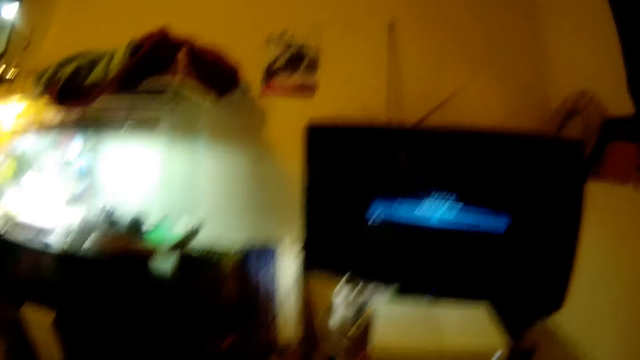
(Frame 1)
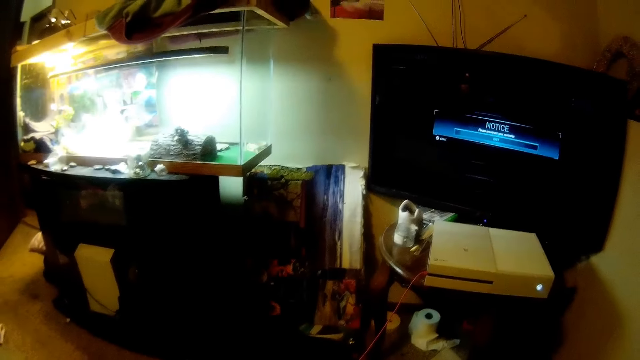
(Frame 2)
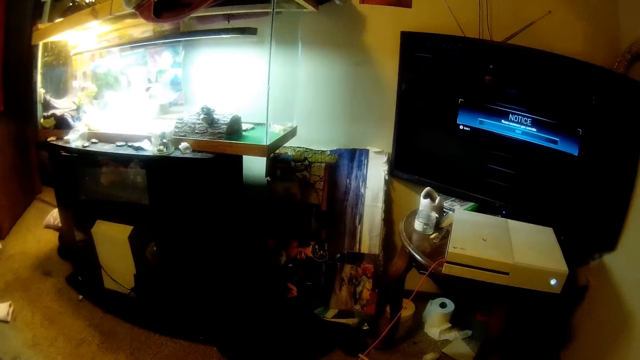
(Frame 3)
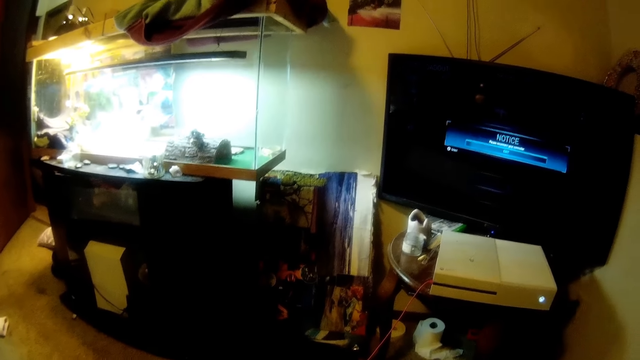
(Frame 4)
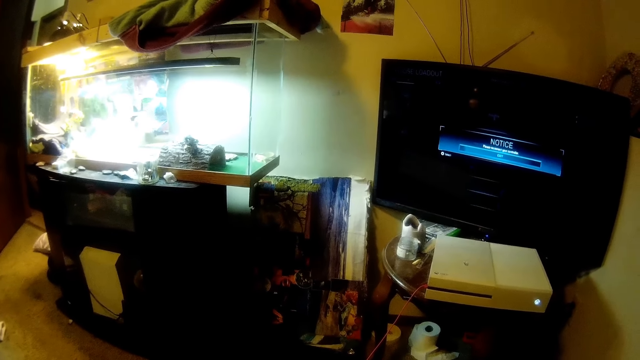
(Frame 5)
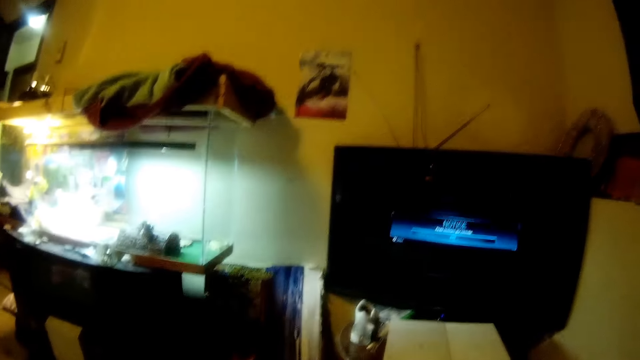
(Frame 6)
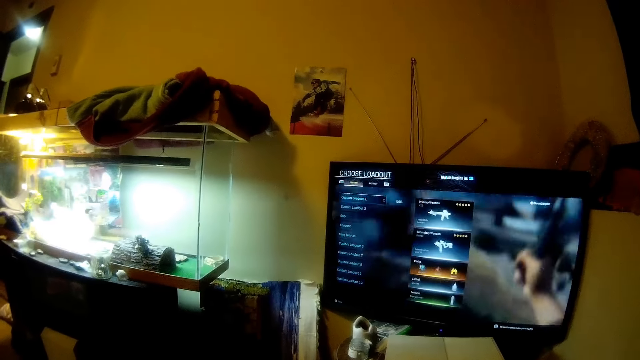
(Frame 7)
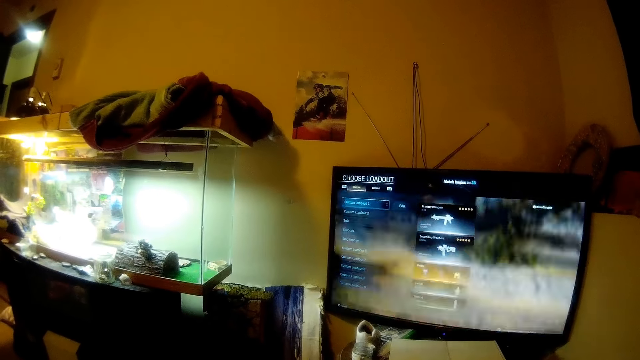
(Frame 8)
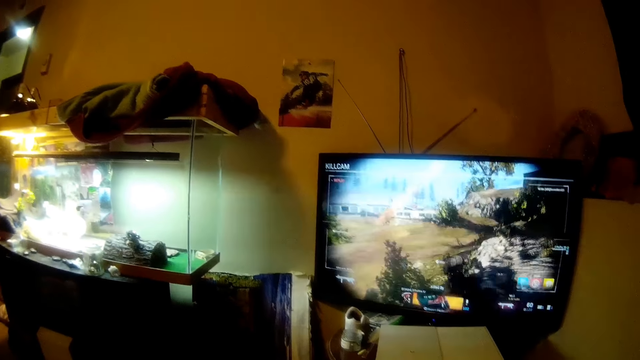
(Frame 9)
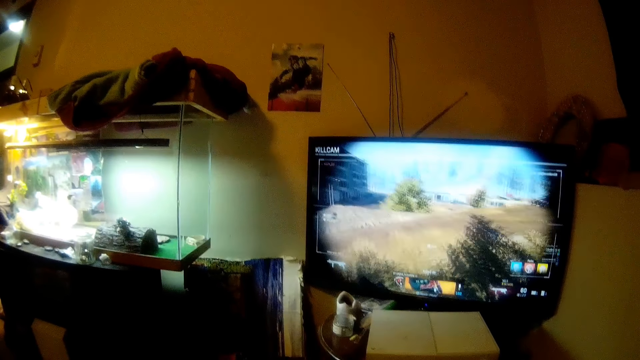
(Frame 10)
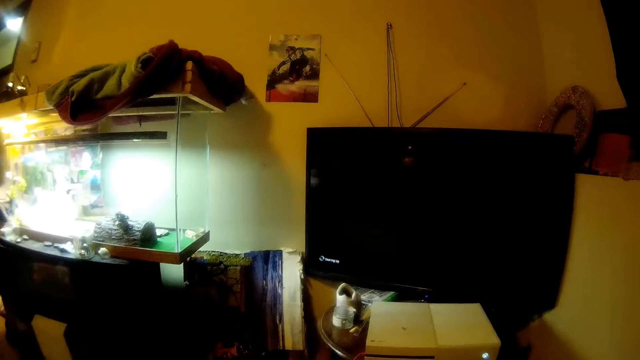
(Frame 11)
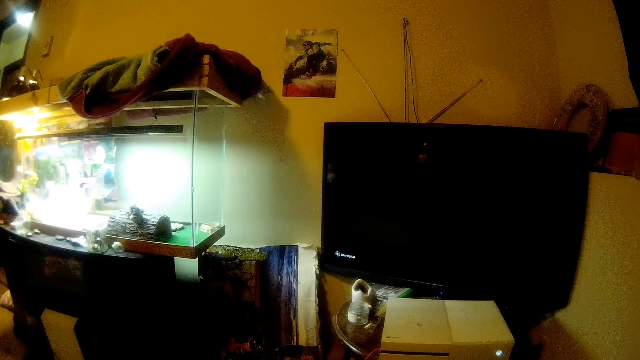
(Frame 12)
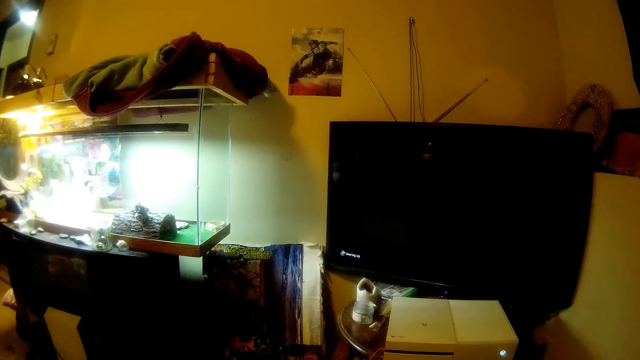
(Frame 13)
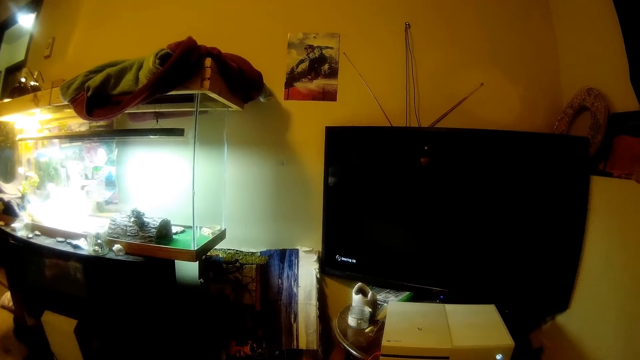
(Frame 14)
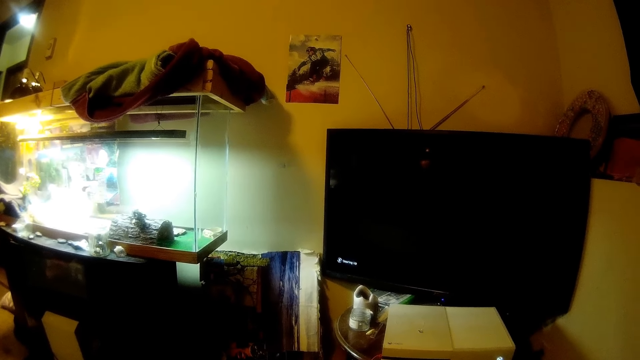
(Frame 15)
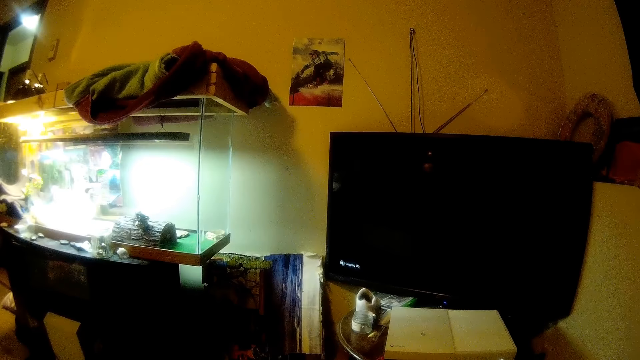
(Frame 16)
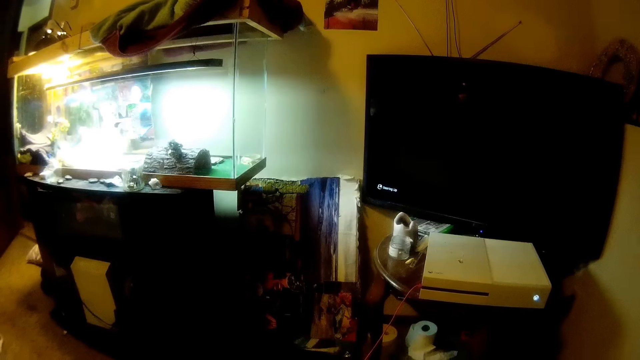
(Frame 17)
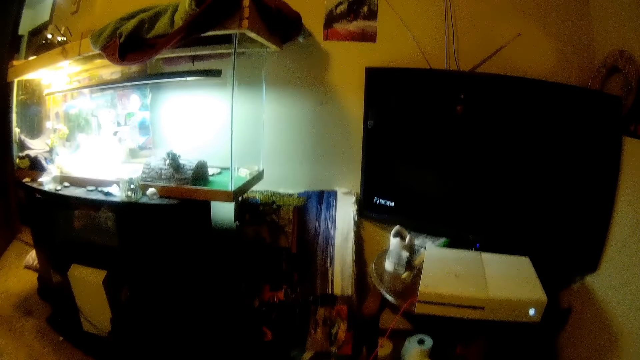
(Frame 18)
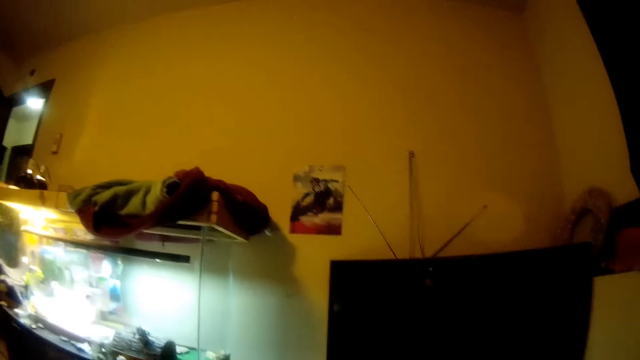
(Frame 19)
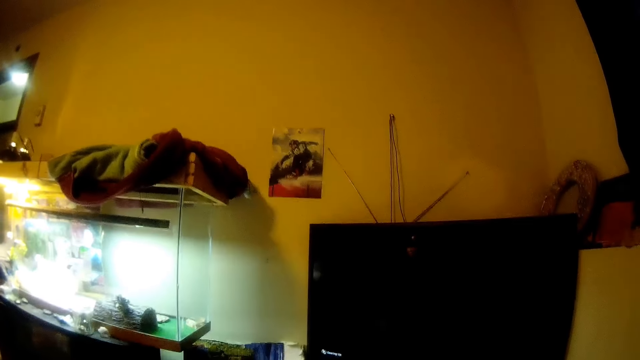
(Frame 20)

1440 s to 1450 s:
The camera wearer looks around. They play a video console game on a television screen. They load the game. They look around. They laugh.

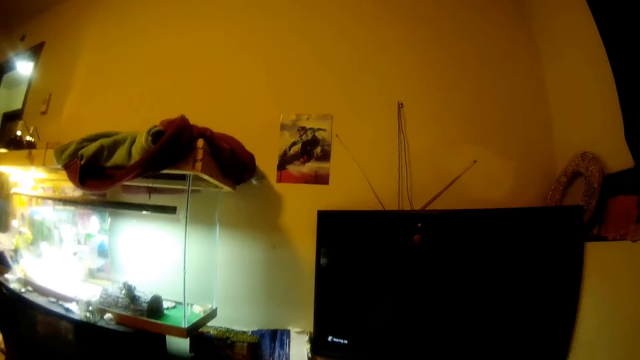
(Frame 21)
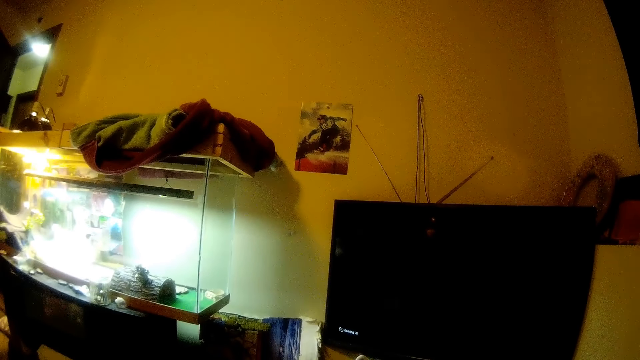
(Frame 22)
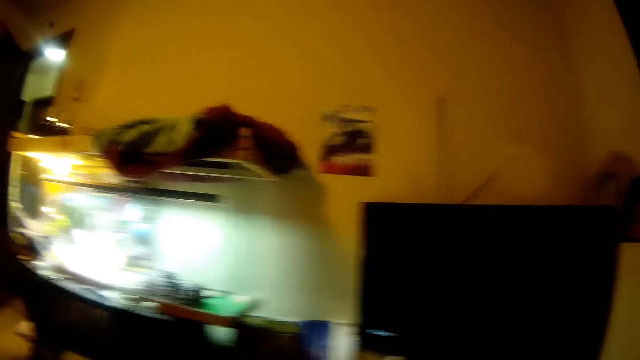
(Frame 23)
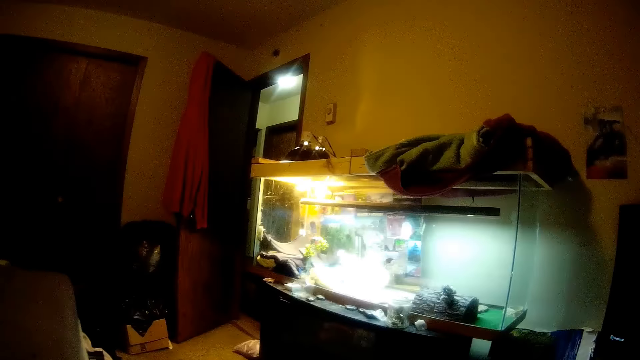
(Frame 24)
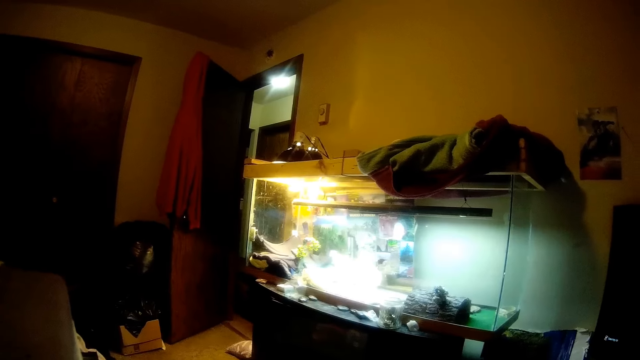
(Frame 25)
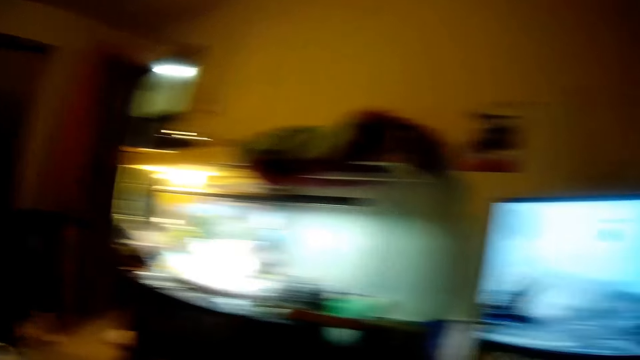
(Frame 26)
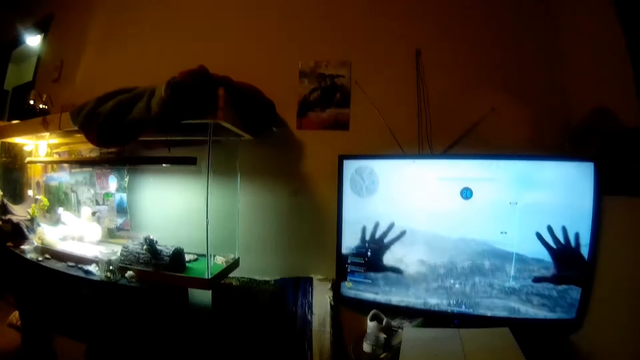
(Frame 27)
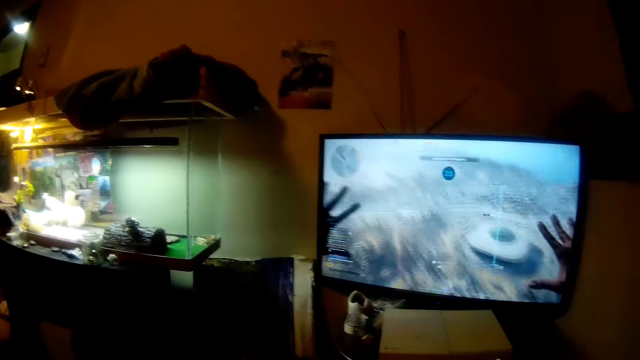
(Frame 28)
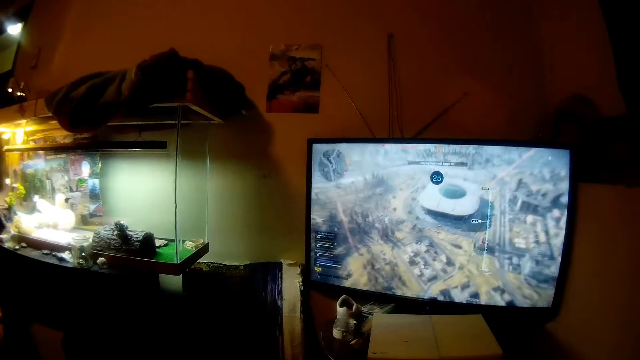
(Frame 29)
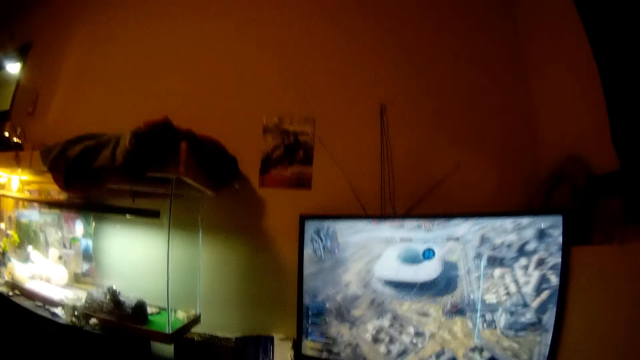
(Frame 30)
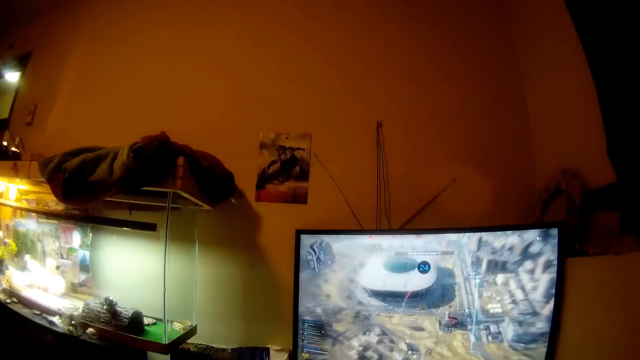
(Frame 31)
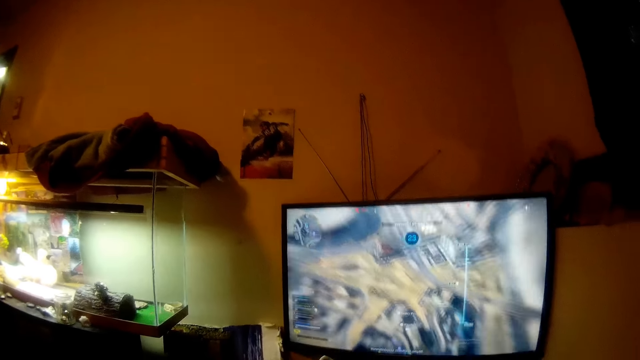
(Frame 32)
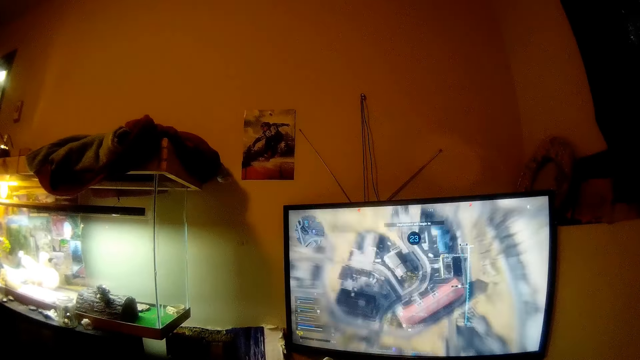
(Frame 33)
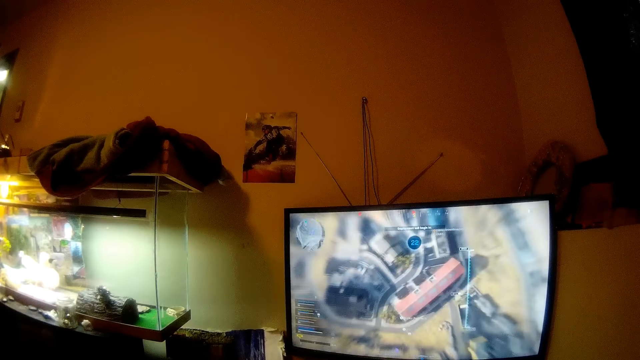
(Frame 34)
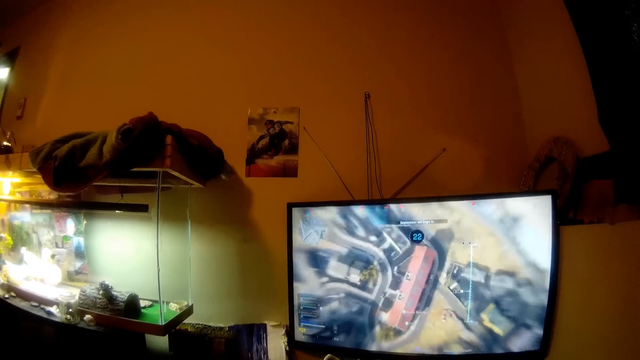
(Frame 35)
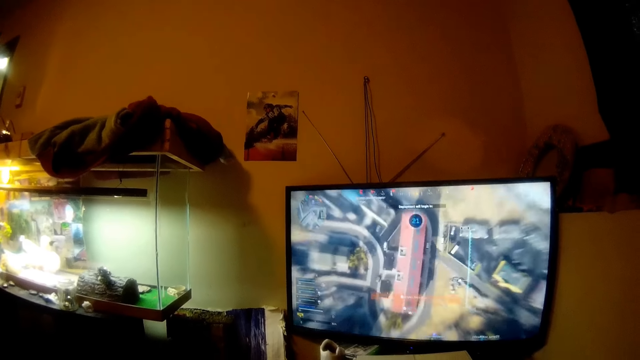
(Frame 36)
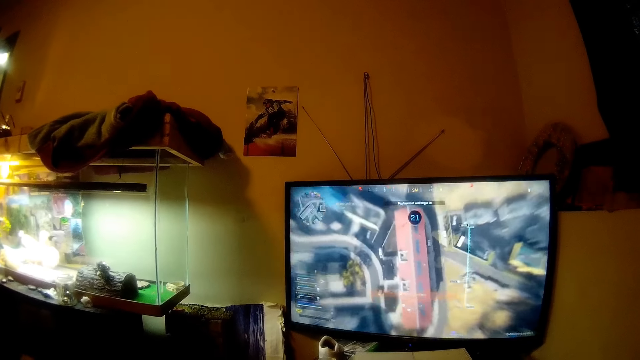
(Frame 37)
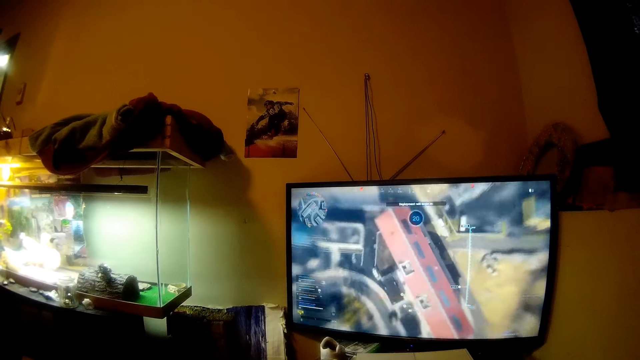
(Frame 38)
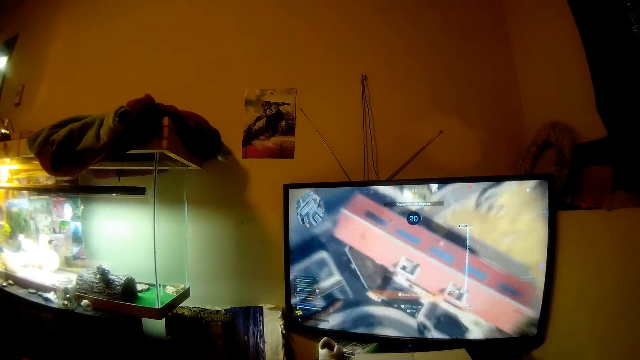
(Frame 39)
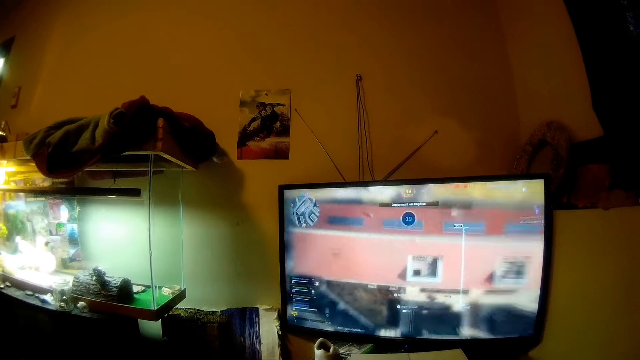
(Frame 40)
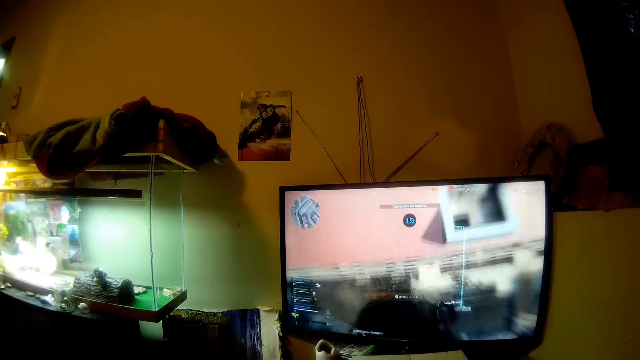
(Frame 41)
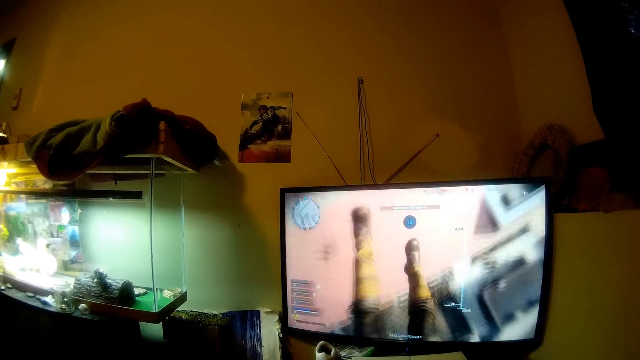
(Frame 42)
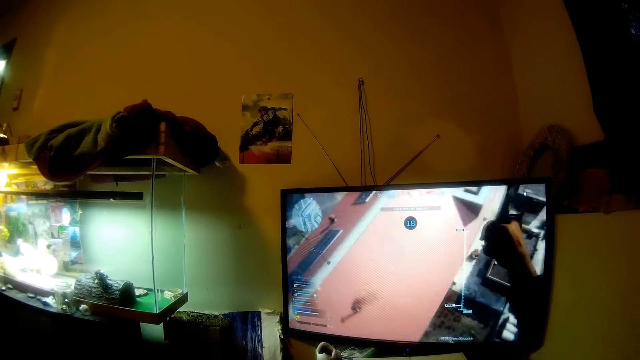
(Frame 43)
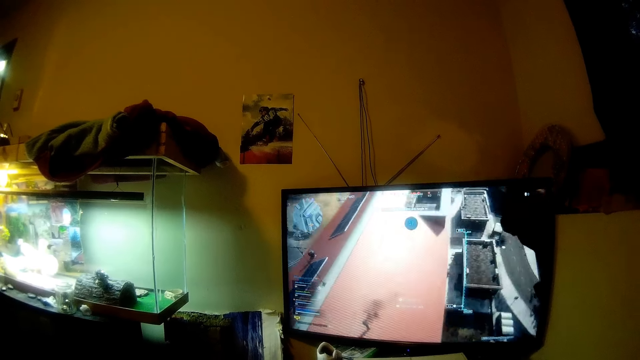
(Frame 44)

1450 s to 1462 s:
The camera wearer looks around. They play a video console game on the television screen. They converse.
